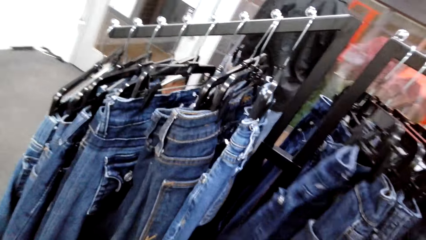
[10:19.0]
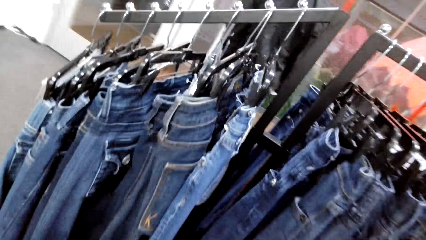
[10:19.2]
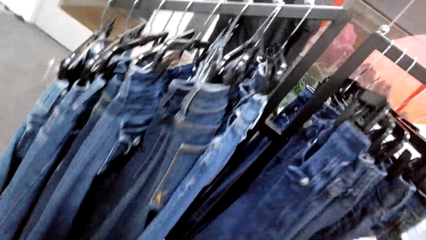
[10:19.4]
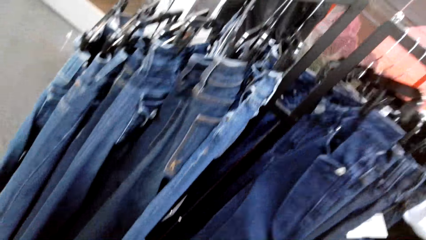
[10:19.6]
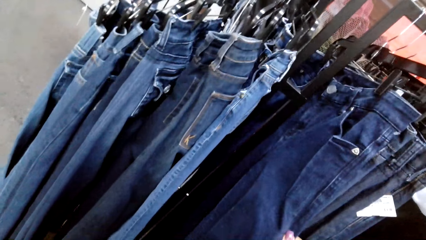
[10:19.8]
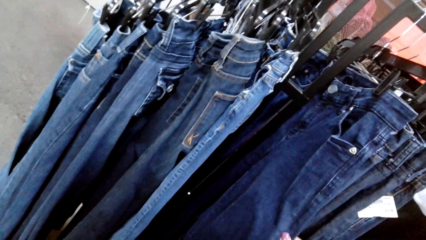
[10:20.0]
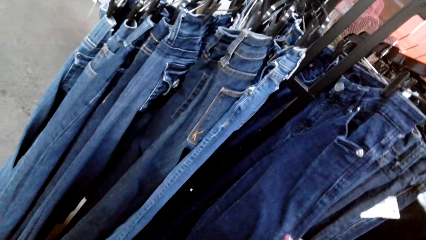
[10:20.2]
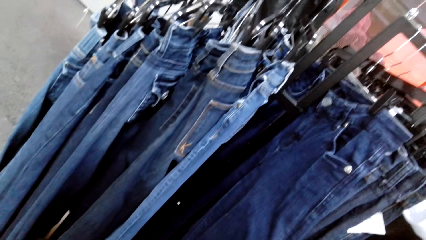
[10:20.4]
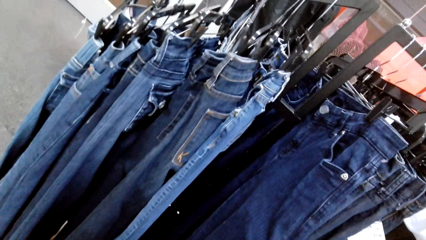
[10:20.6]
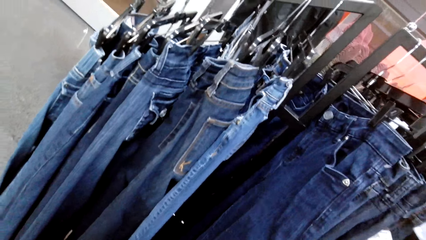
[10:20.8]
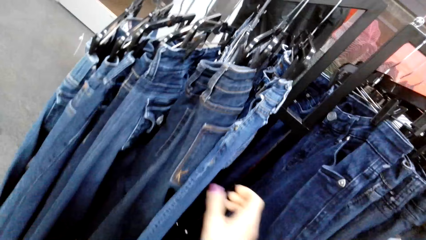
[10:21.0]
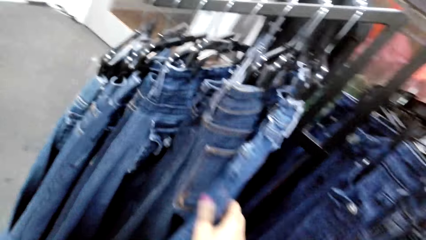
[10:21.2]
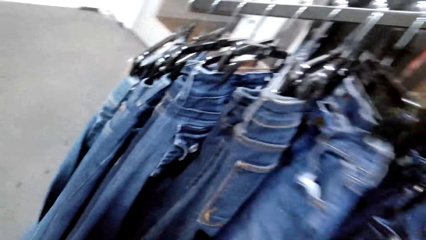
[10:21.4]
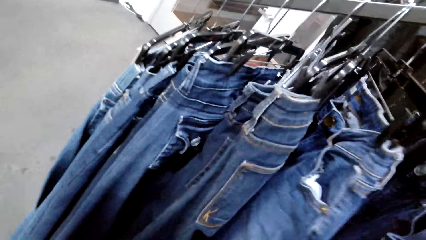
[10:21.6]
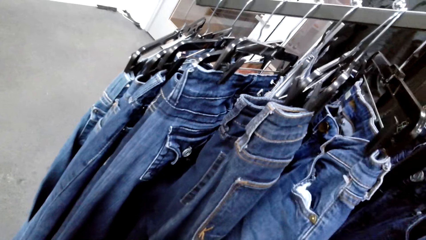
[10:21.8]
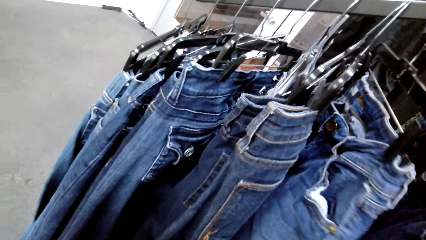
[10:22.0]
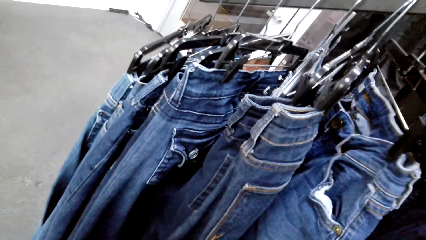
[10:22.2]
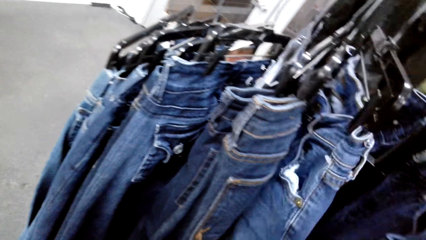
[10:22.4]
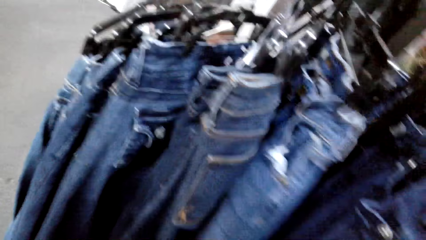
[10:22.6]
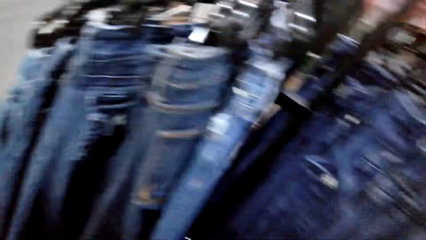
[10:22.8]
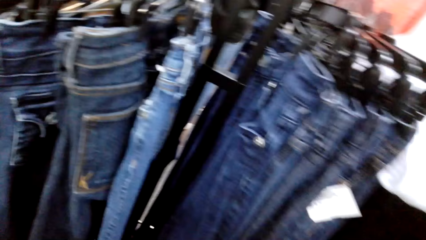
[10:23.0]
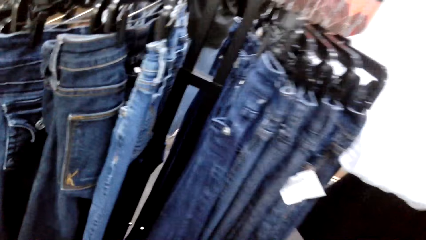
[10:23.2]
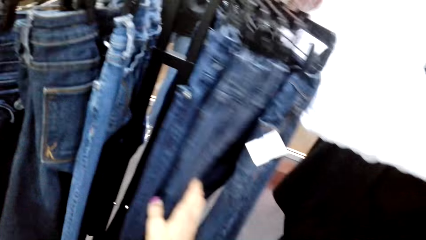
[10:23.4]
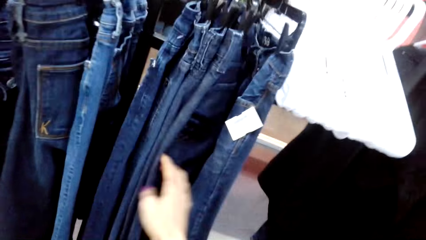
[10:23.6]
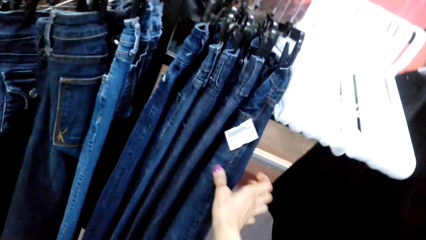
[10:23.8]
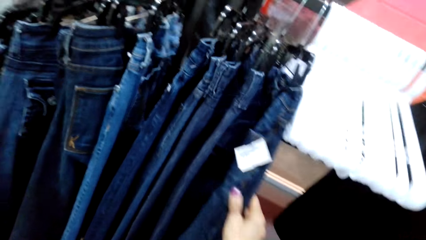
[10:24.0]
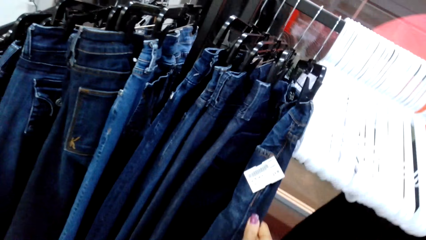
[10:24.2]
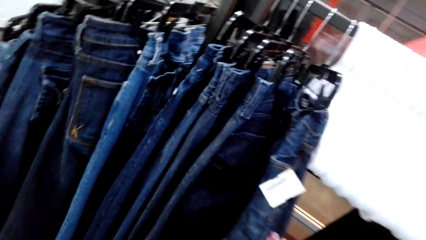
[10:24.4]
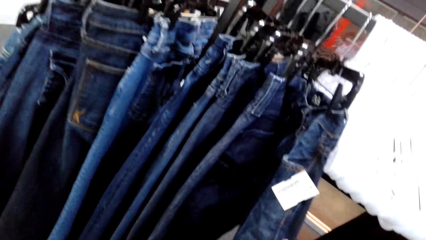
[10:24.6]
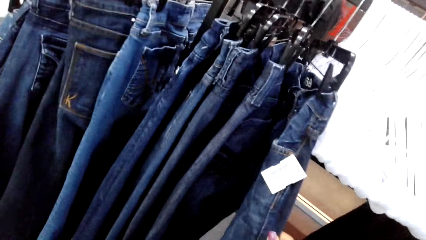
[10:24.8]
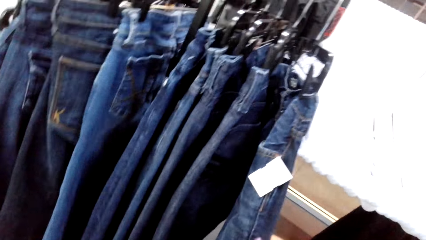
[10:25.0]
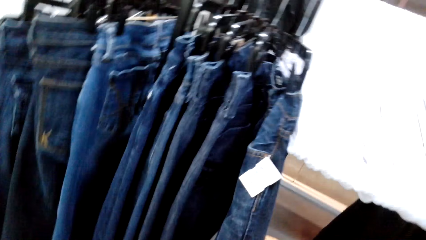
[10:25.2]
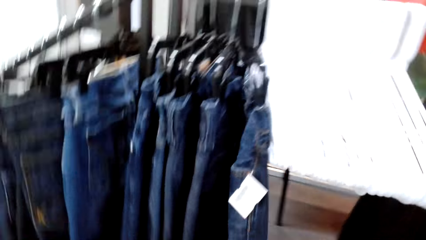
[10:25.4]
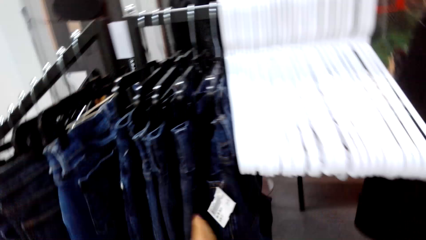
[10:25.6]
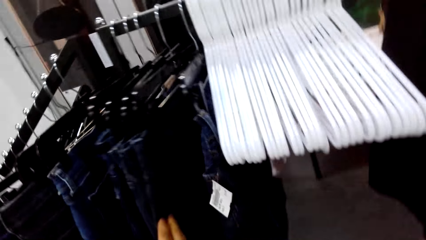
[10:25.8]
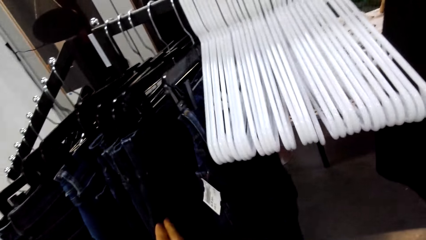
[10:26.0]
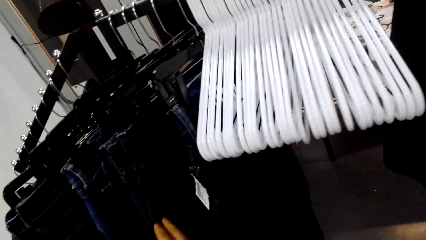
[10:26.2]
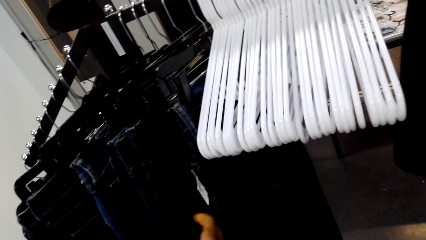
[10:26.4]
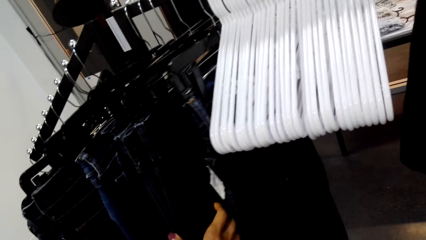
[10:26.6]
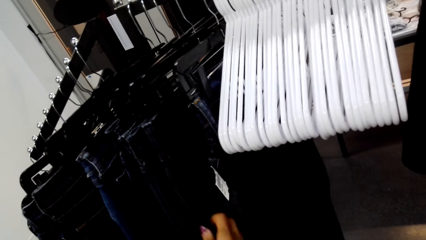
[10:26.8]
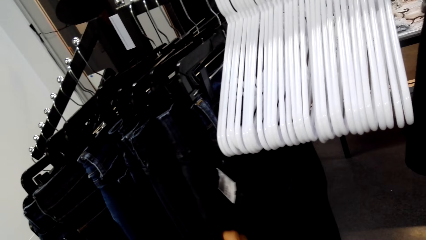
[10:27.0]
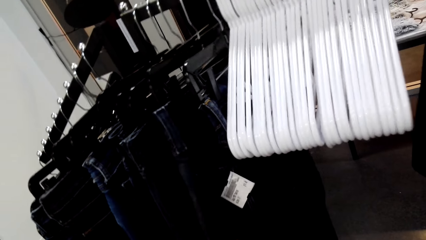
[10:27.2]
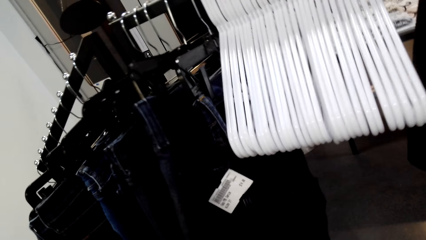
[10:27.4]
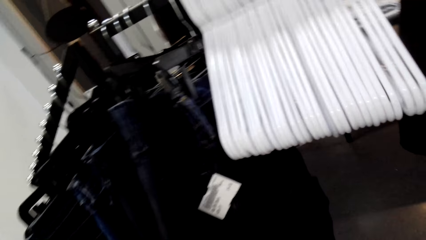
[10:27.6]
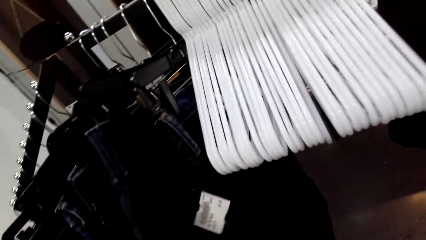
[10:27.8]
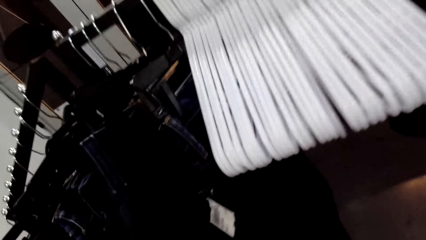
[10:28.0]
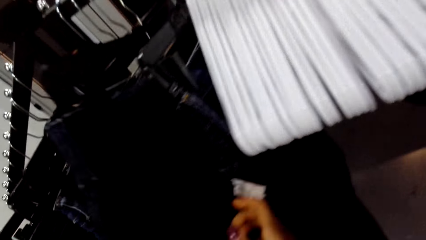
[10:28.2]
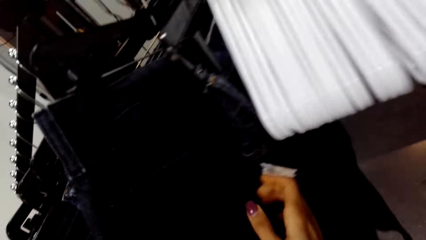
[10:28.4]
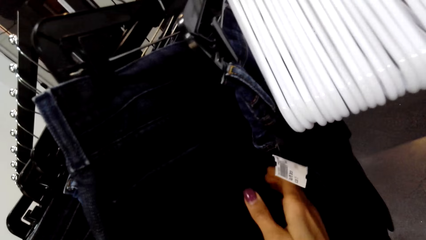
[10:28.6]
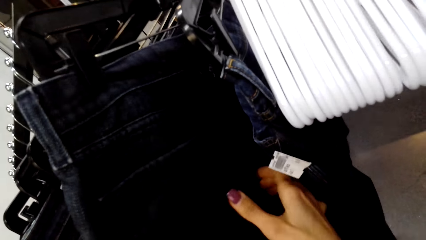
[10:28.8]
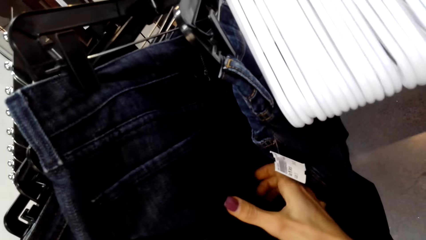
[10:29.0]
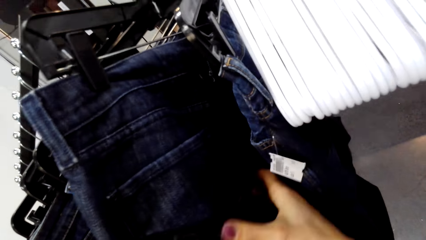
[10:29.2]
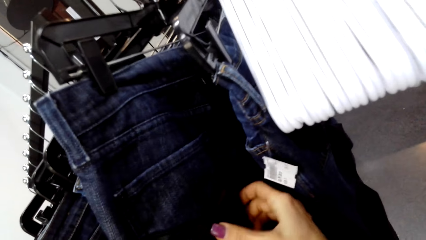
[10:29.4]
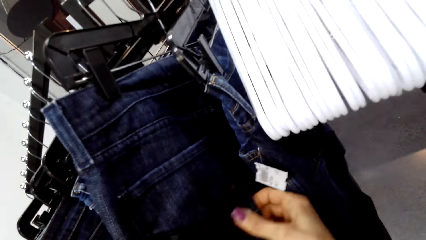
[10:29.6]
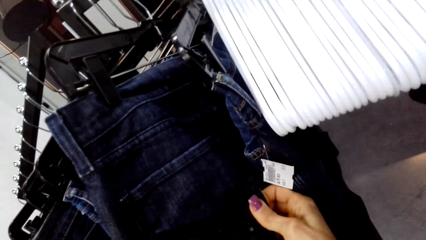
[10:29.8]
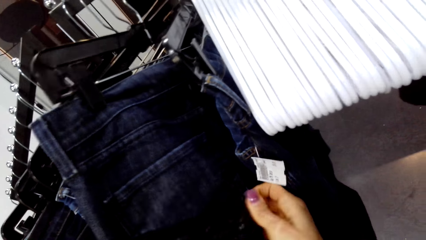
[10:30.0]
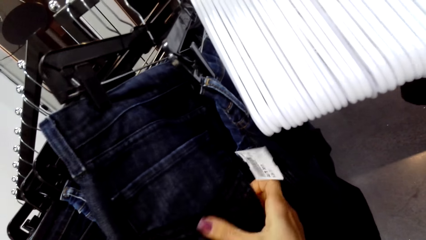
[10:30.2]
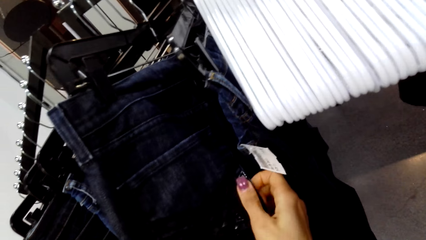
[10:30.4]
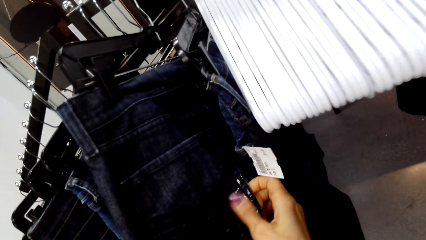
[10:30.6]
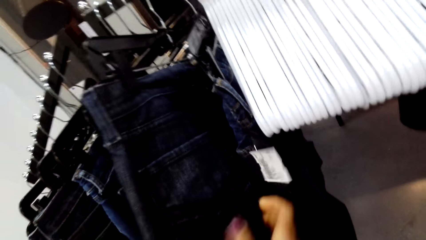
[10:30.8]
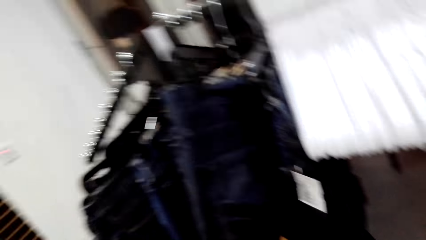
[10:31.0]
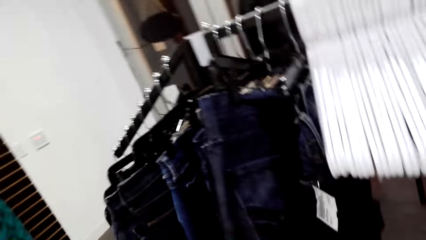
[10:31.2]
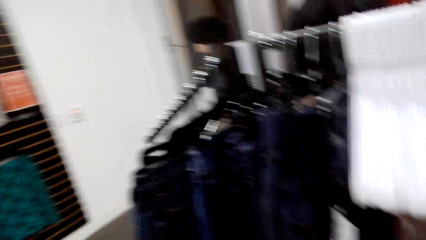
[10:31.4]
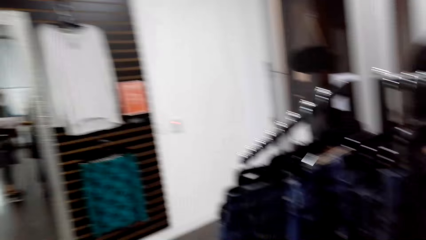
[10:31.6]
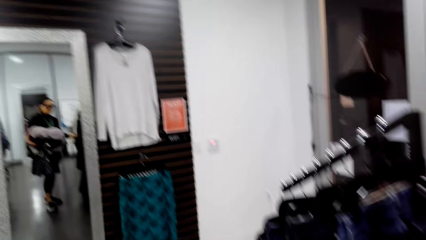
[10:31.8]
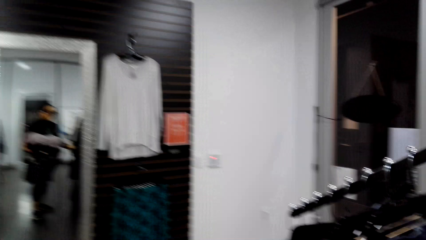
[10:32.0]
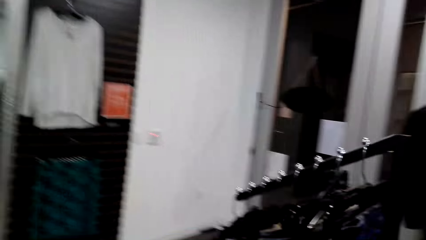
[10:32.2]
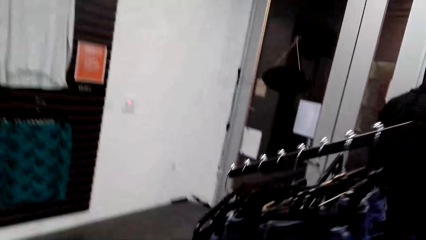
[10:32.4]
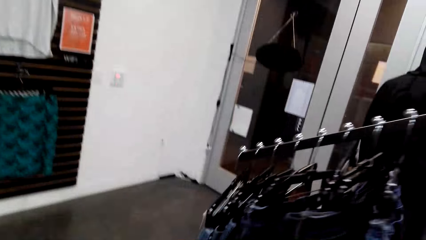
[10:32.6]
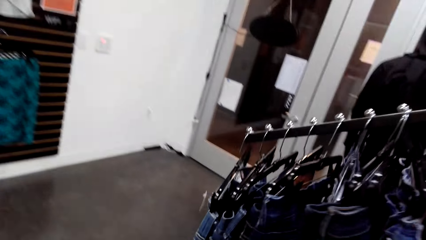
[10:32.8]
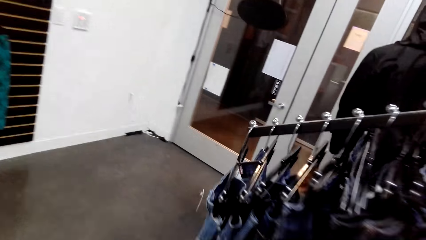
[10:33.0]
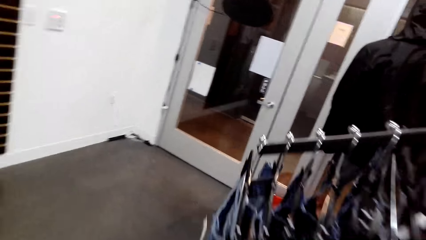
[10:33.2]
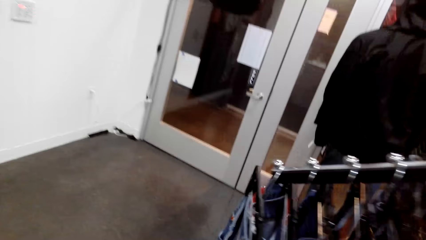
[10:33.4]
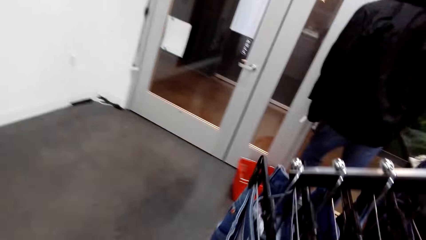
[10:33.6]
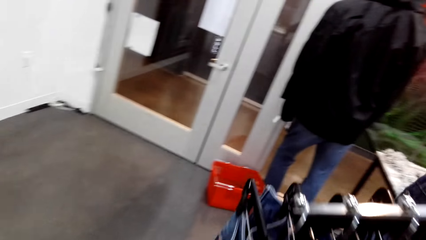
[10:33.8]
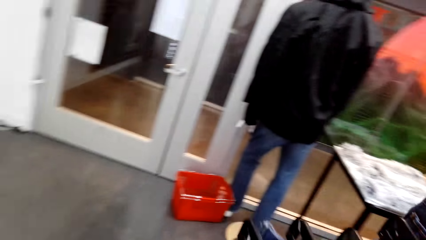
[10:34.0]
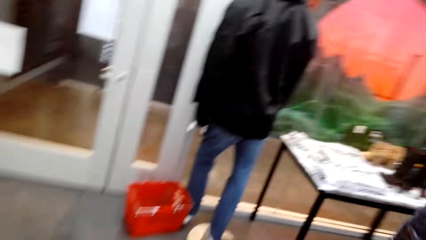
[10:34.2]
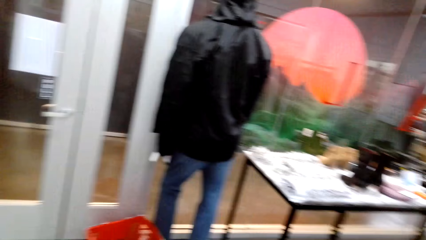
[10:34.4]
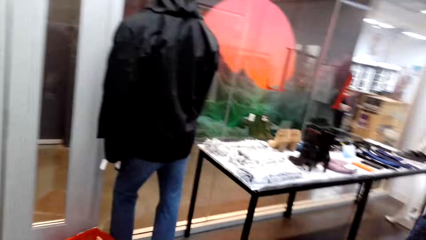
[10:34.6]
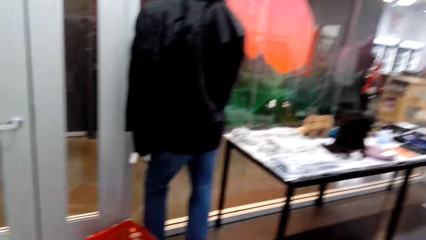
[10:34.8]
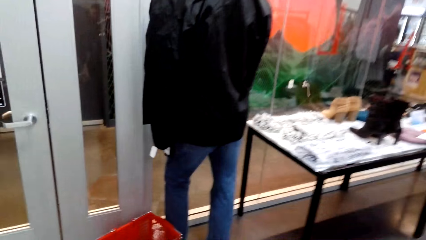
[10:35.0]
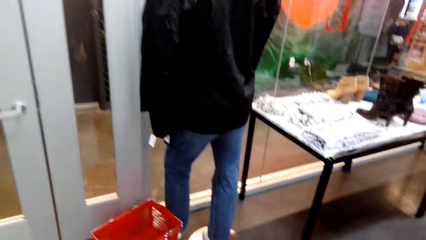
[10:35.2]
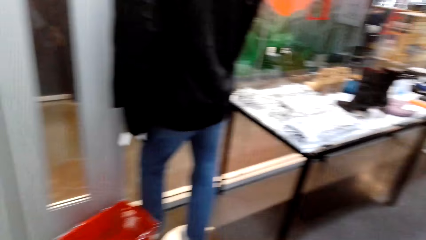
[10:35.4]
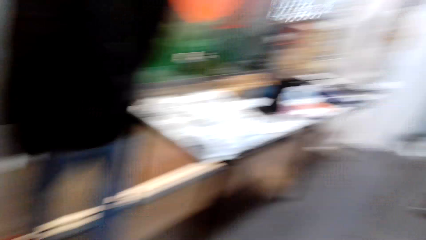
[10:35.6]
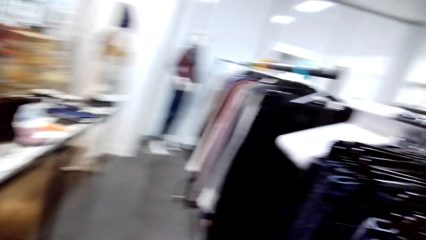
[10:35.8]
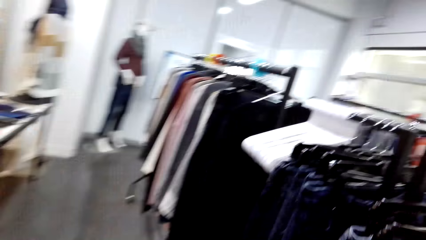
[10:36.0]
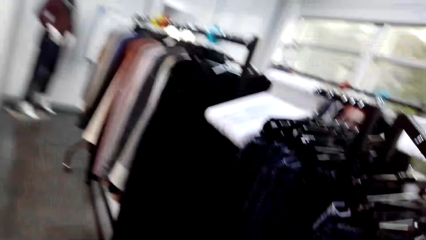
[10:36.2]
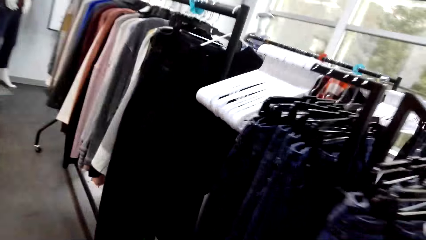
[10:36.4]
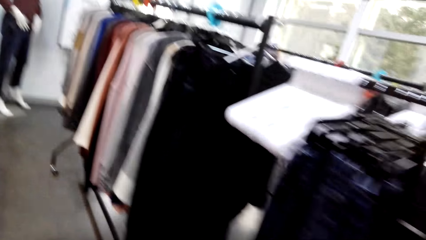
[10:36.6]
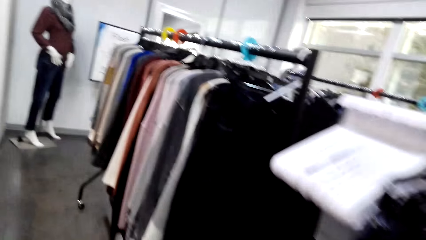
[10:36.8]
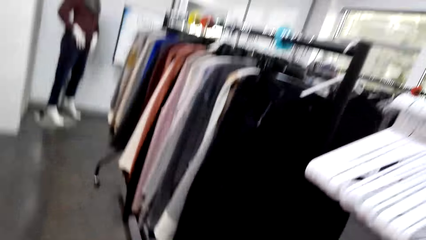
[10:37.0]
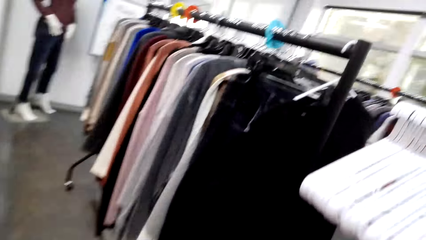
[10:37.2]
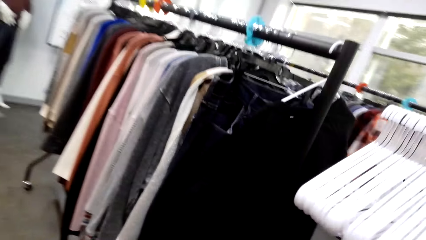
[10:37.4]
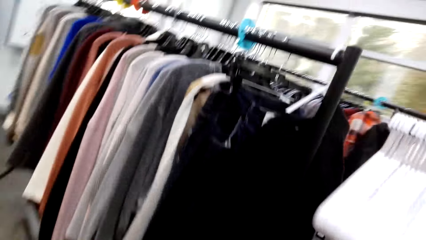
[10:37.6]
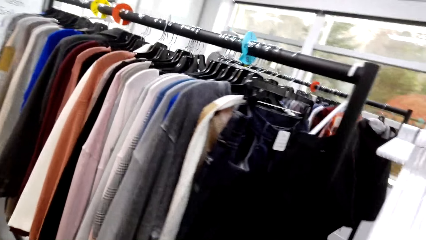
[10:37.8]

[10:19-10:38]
The camera wearer looks at trousers in the hanger. They look at tops in the hanger. They walk in the supermarket.
